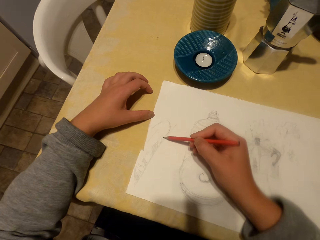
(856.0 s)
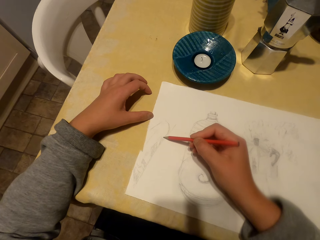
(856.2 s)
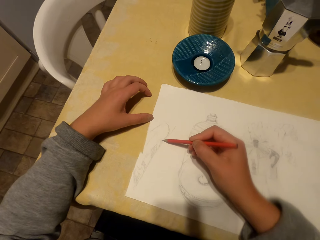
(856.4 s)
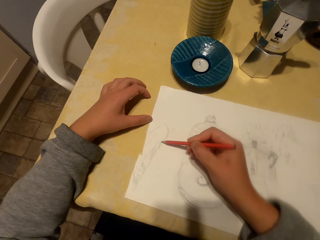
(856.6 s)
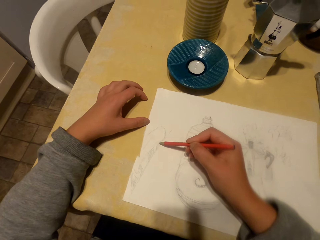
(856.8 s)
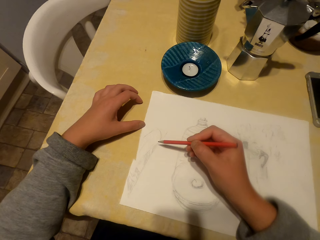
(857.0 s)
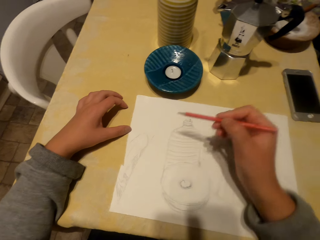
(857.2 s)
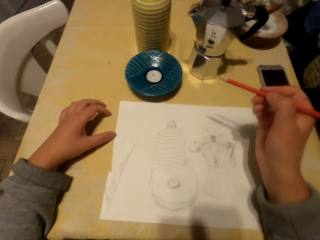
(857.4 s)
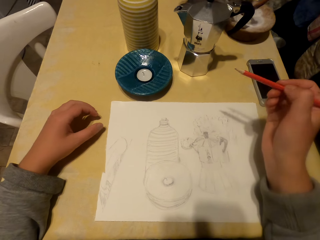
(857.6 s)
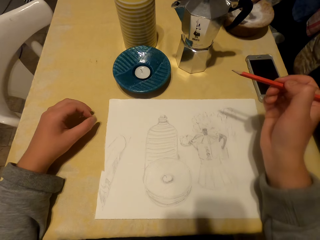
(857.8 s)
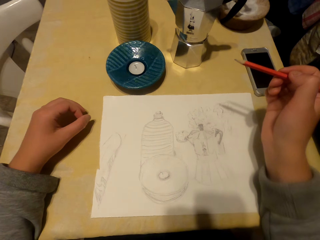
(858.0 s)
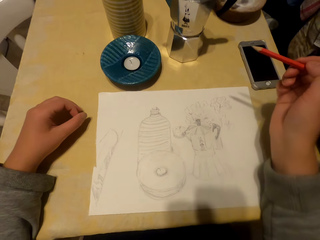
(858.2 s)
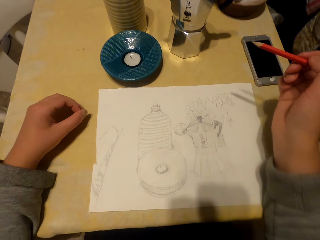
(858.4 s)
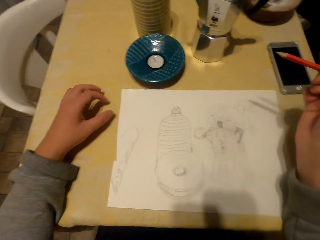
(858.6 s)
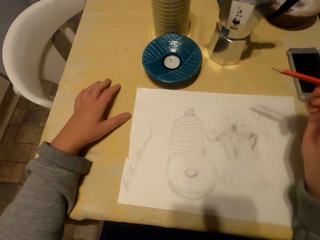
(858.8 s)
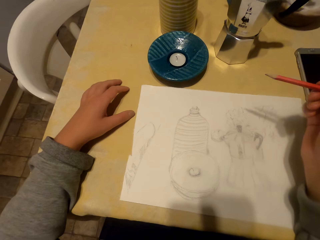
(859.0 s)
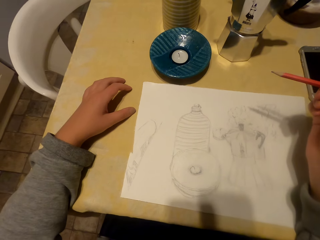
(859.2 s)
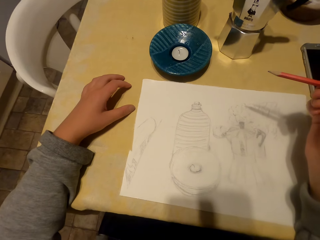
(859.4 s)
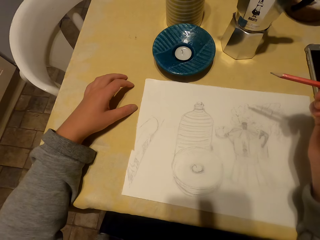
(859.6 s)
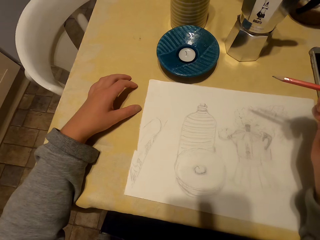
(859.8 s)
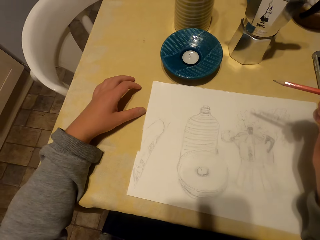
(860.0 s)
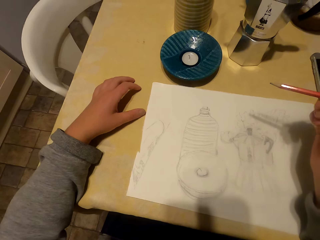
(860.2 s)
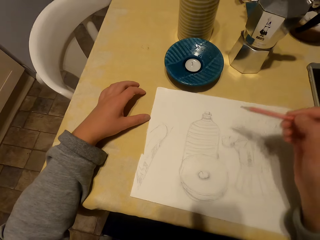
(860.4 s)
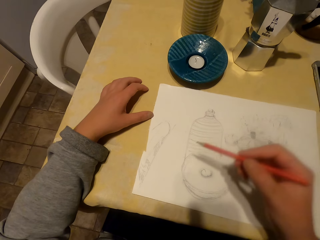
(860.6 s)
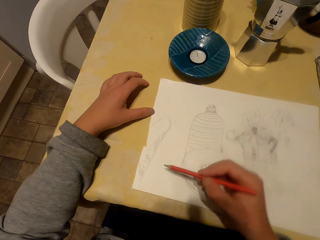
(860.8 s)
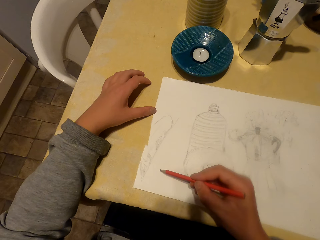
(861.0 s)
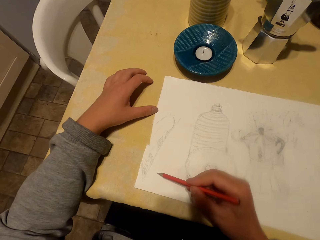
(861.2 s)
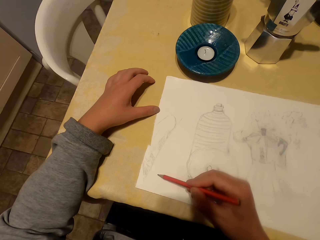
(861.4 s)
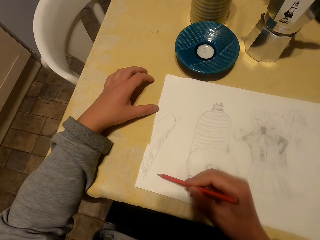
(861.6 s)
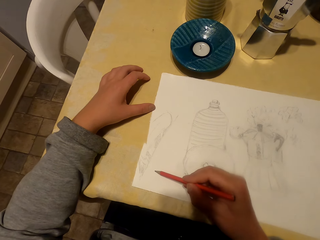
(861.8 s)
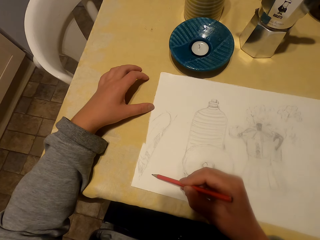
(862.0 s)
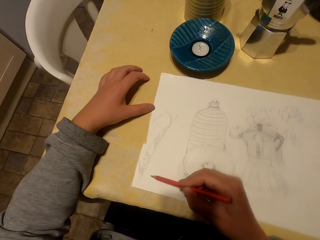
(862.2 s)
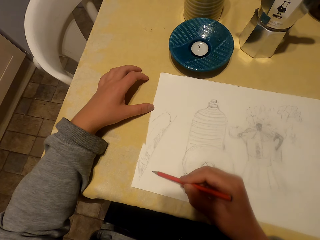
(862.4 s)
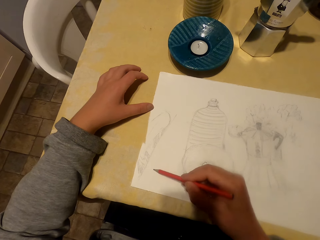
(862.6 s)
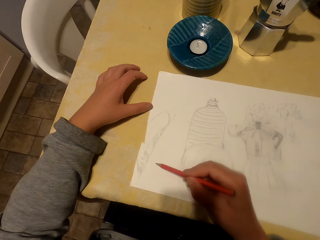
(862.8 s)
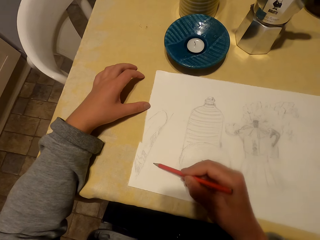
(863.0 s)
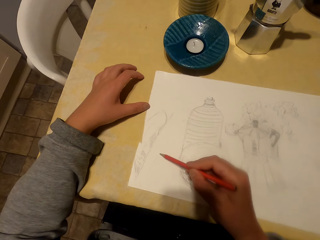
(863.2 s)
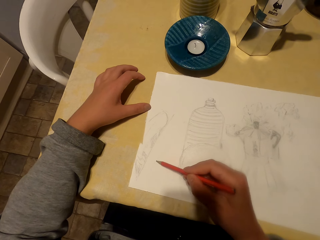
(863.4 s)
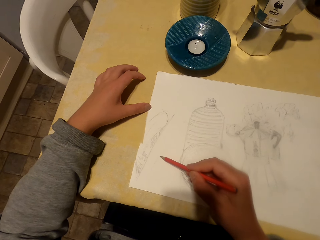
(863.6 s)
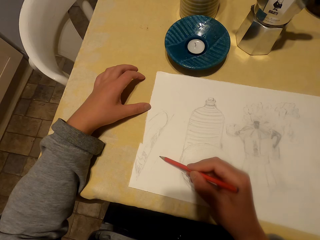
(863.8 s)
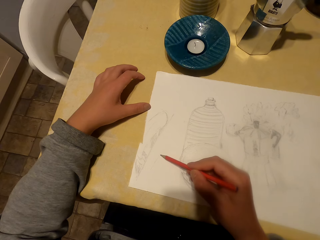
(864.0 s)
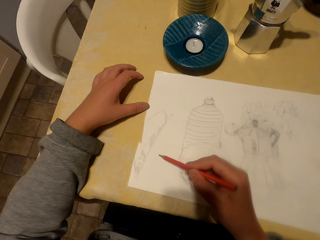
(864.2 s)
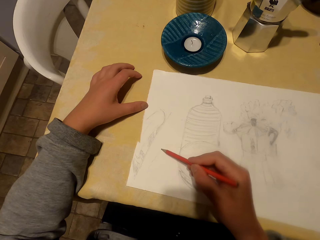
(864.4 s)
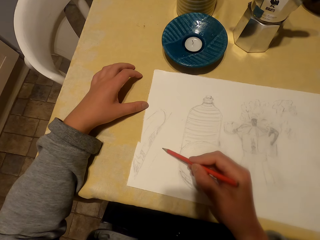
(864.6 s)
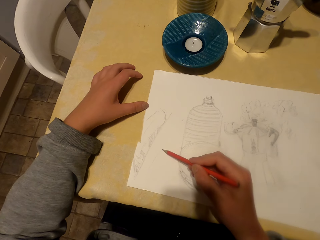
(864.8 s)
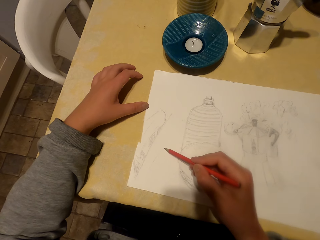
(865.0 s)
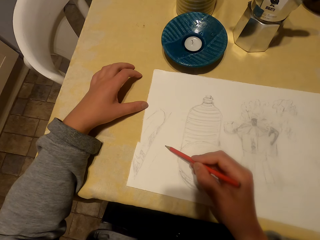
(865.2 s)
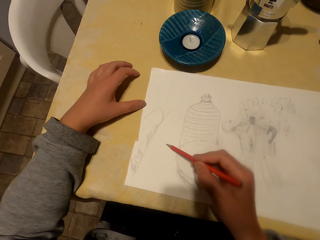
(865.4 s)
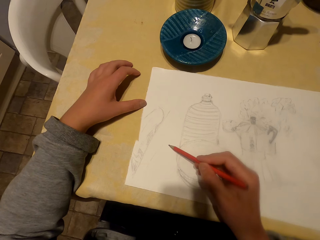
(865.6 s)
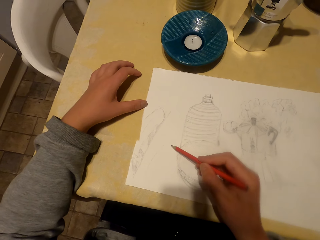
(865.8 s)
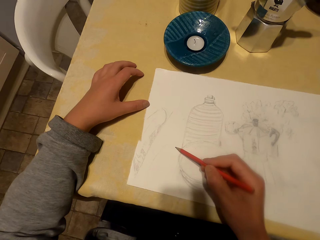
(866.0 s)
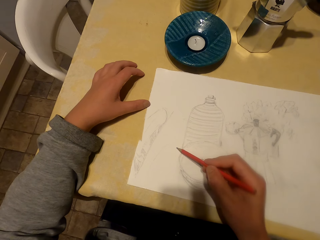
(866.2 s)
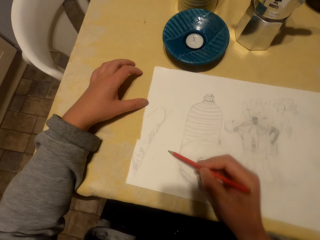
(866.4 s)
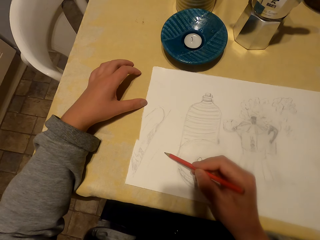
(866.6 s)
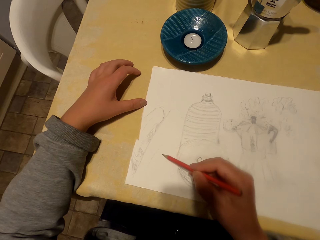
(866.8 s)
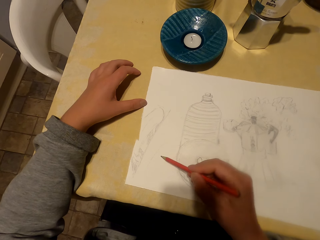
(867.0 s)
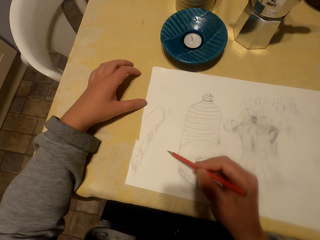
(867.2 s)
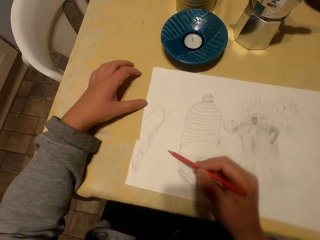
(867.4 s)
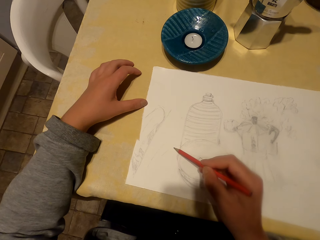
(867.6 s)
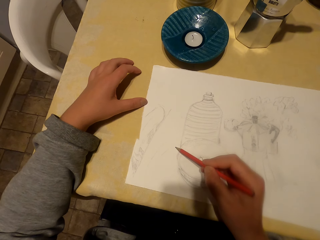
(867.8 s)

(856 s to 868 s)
The camera wearer stops drawing. They withdraw the pencil from the paper. They look on the paper. They draw on the paper using the pencil.

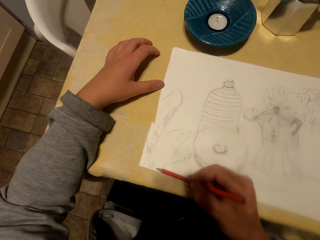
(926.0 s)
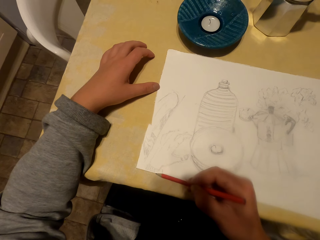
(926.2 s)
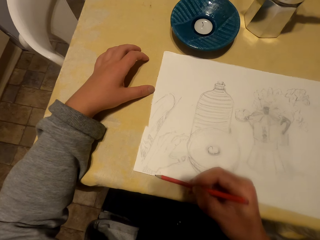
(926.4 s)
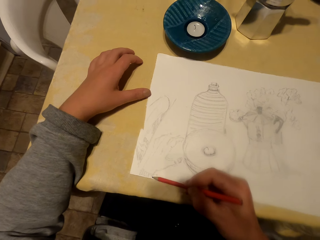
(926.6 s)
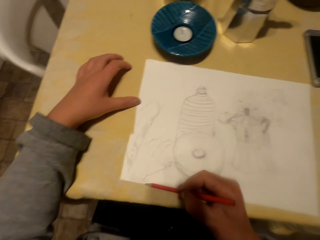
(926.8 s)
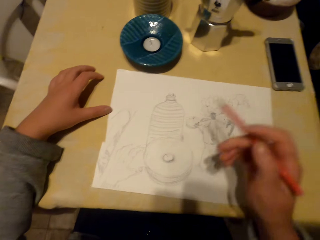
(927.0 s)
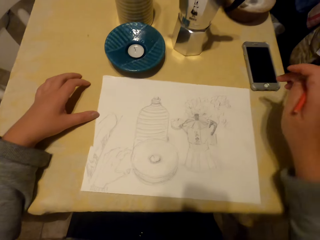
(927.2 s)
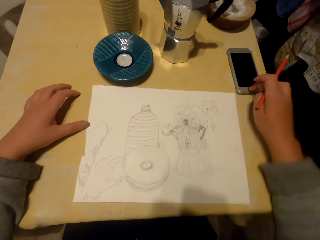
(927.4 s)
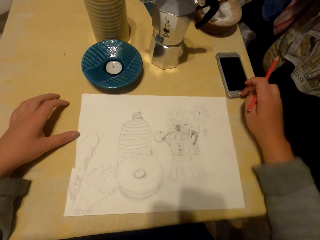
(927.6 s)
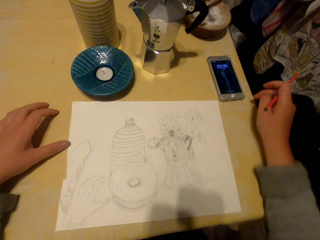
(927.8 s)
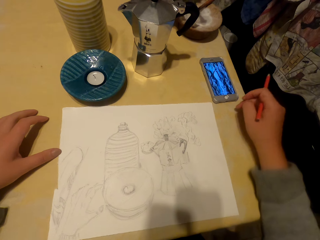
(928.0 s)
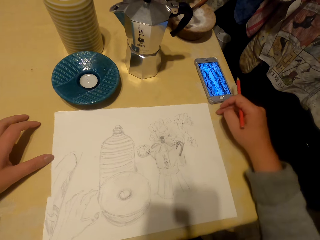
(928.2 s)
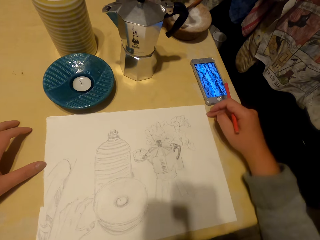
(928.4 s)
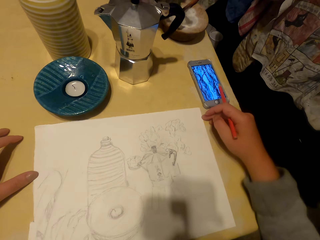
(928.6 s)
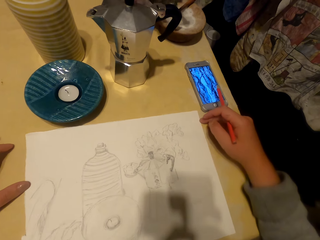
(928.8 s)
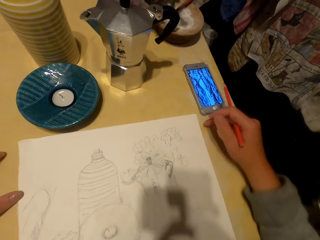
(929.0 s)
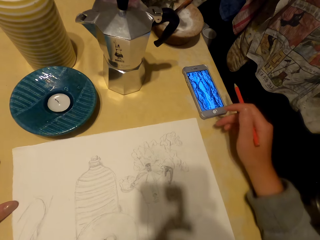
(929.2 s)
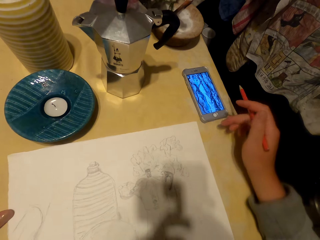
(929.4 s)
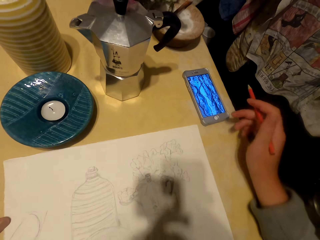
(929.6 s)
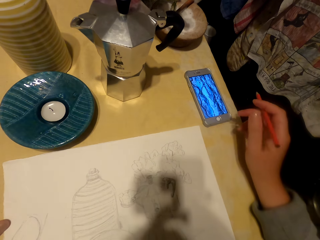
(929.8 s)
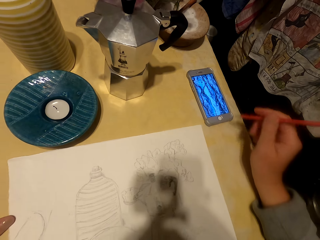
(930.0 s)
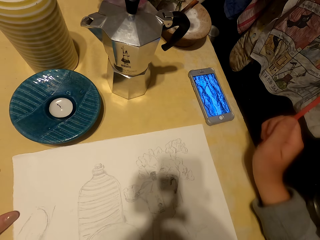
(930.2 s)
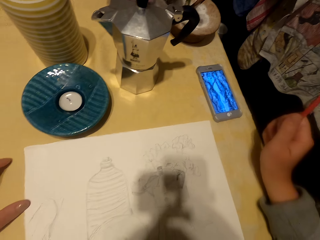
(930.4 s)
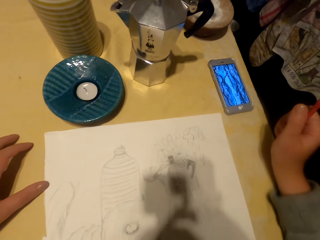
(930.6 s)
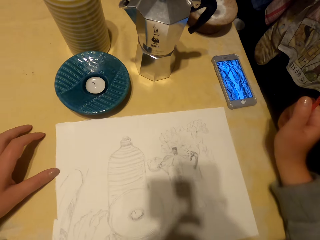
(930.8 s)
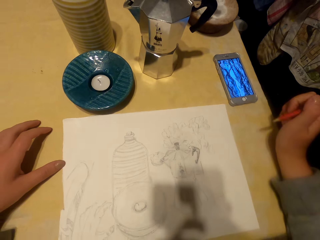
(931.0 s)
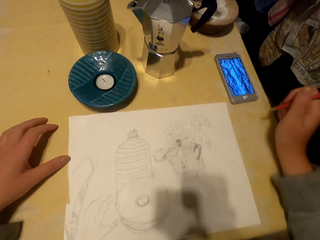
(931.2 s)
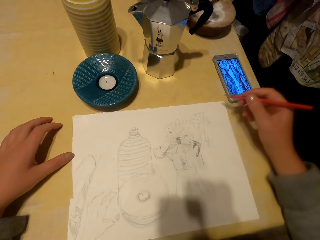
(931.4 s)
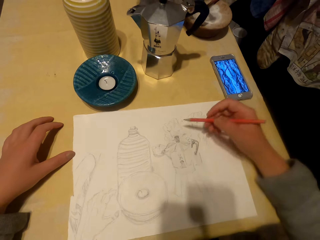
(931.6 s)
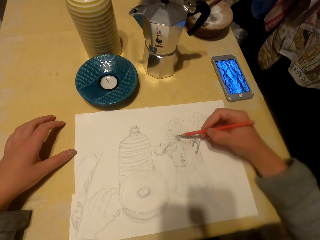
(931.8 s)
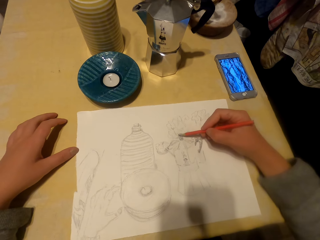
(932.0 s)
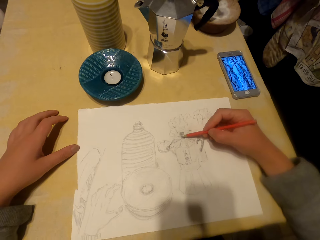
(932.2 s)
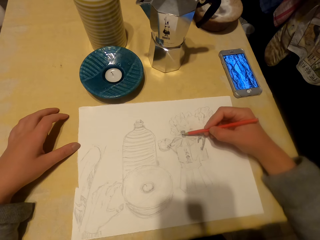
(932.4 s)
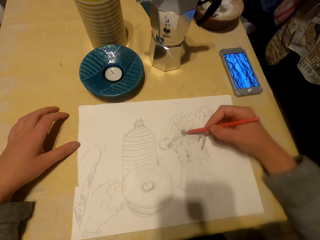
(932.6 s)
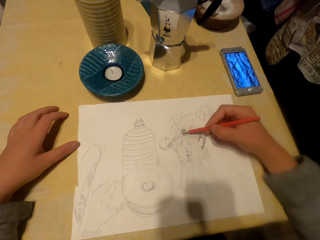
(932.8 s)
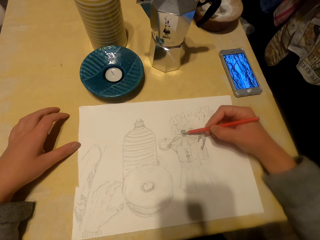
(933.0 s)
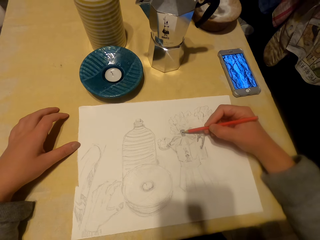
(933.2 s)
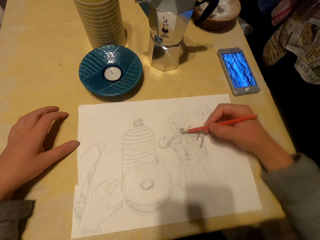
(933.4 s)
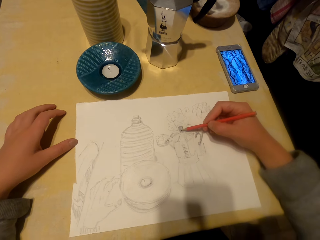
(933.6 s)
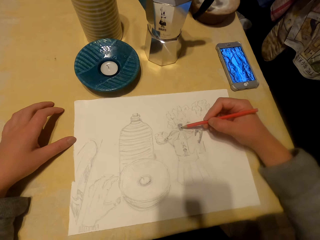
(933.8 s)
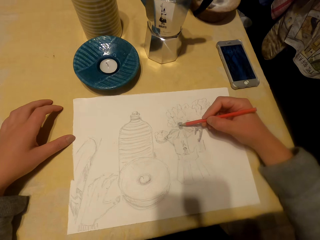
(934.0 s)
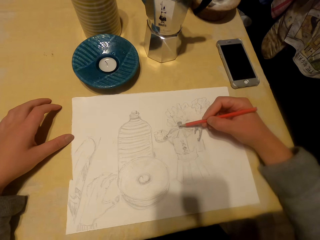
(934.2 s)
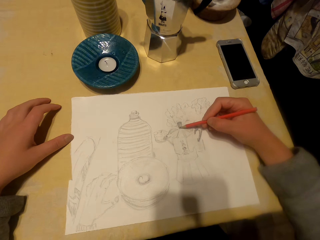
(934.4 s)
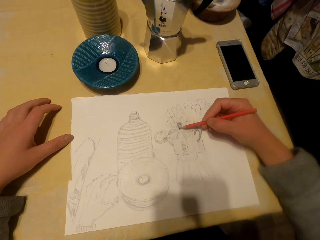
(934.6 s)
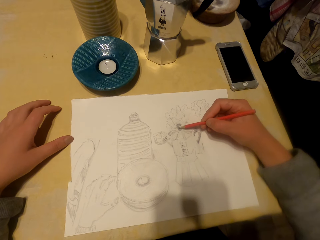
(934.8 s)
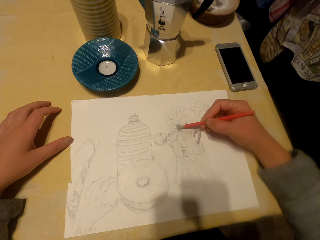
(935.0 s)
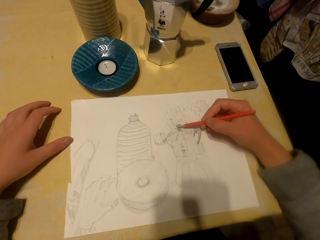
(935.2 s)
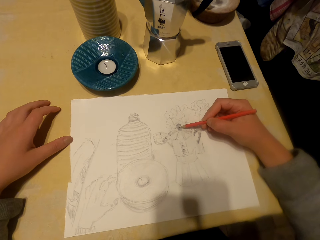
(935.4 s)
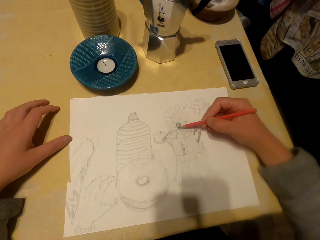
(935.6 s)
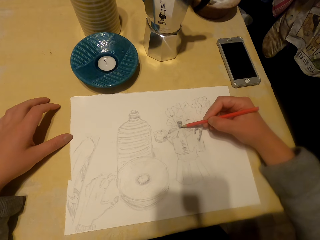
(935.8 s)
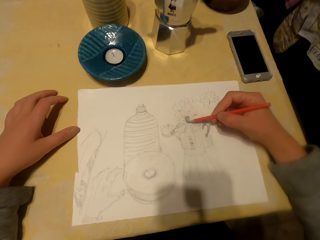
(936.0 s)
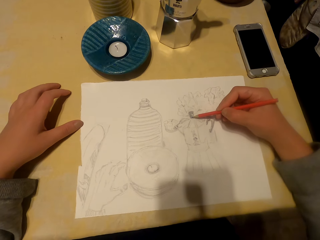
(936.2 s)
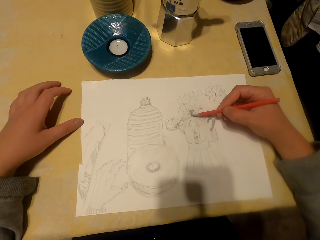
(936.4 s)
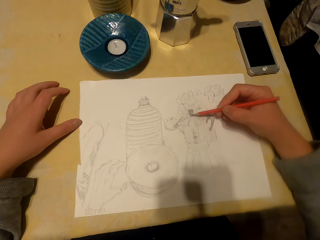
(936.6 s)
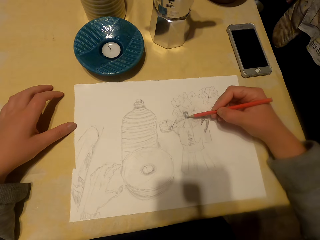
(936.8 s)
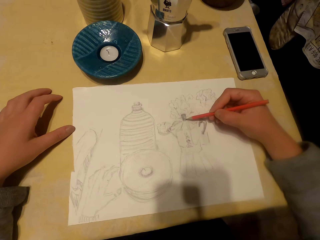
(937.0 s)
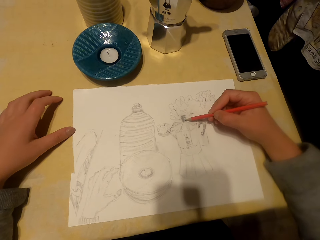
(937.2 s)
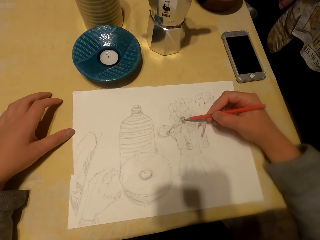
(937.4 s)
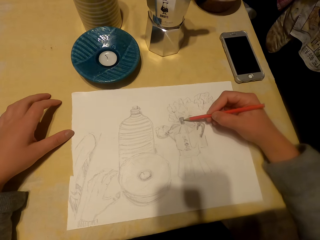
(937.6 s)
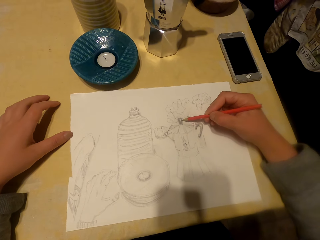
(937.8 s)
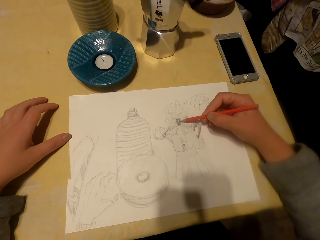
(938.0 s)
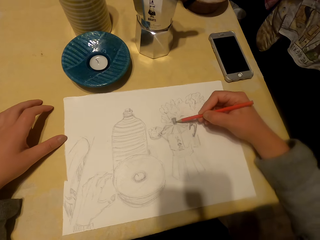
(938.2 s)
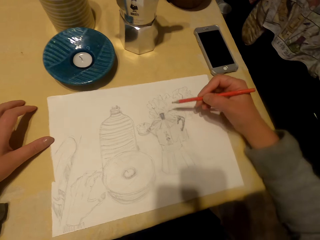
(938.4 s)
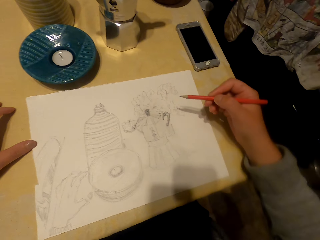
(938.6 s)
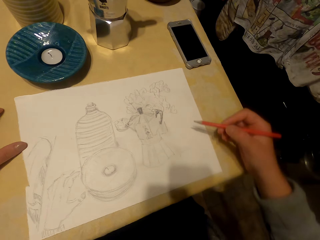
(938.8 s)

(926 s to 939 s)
The camera wearer presses the phone. They turn on the mobile phone with their right hand. They draw on the paper using a pencil.
